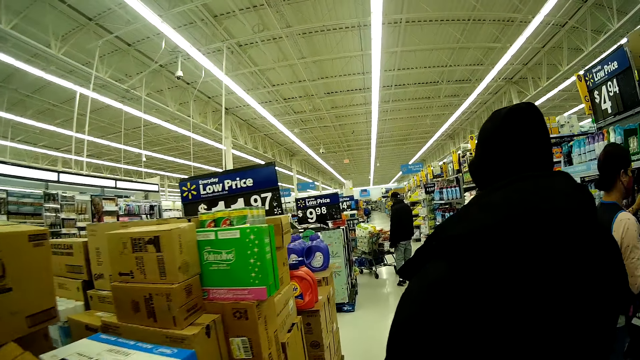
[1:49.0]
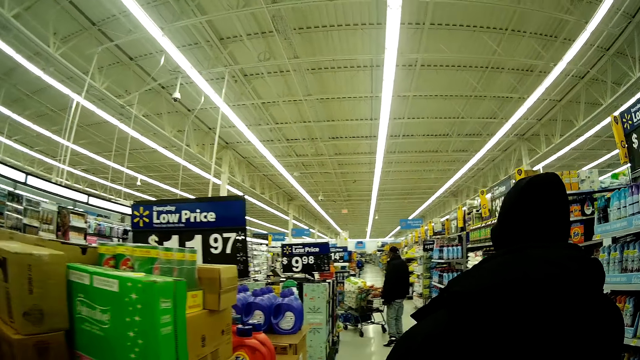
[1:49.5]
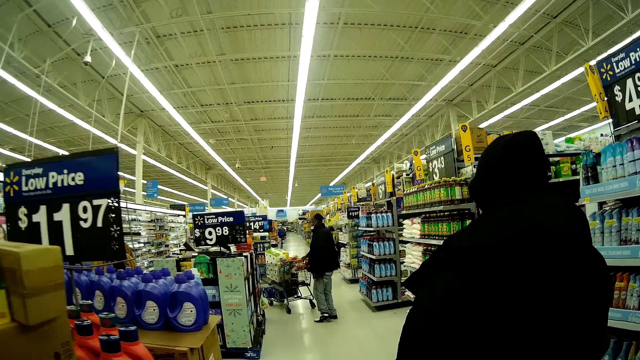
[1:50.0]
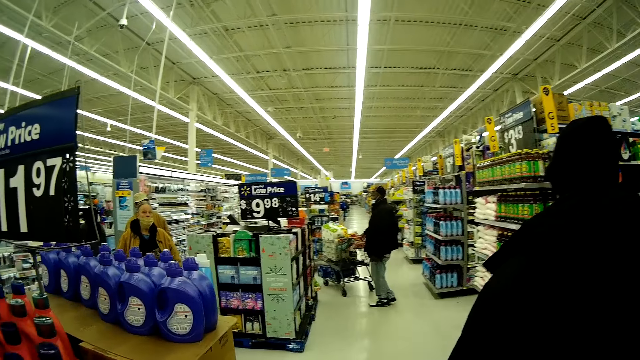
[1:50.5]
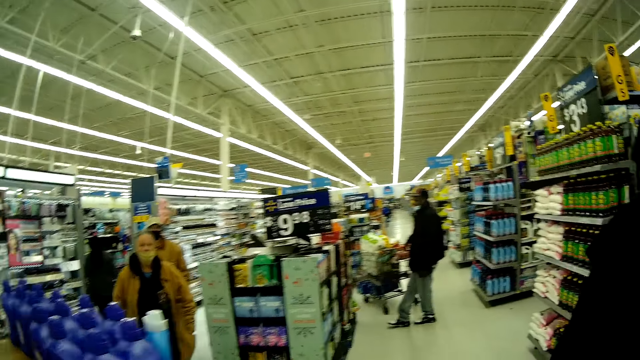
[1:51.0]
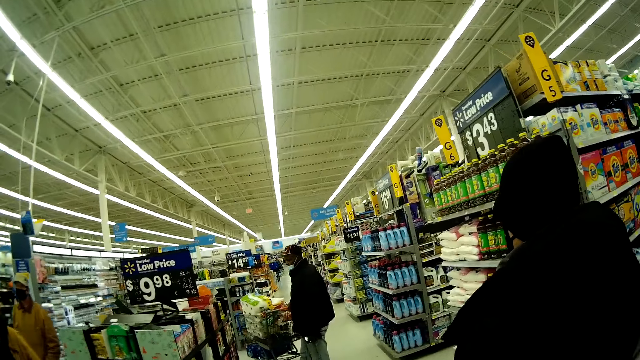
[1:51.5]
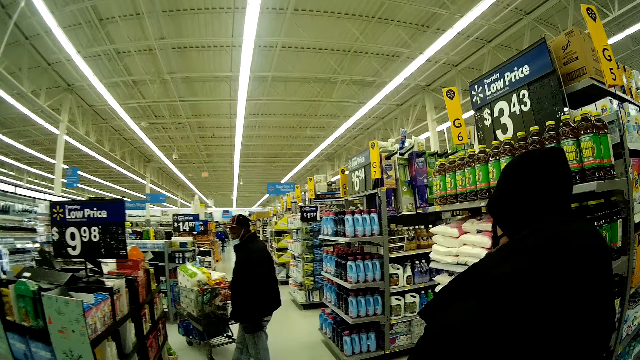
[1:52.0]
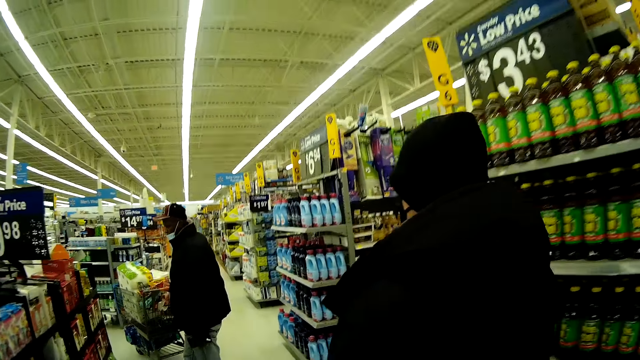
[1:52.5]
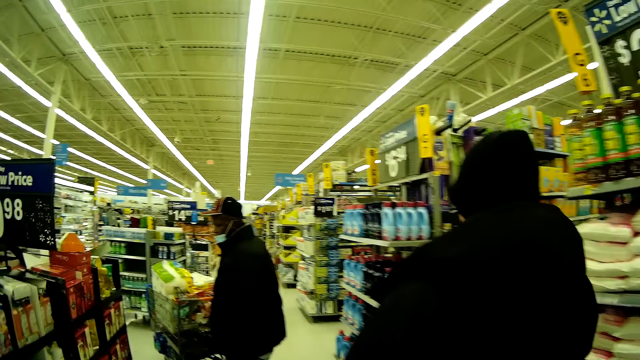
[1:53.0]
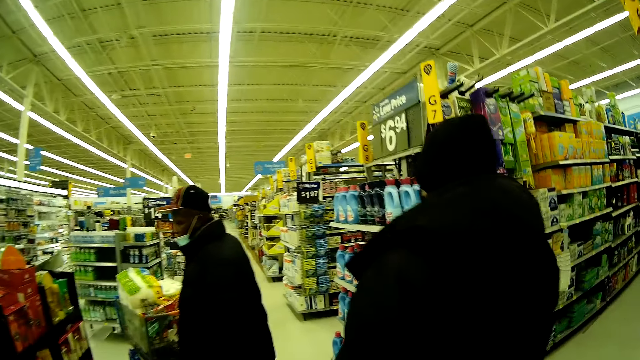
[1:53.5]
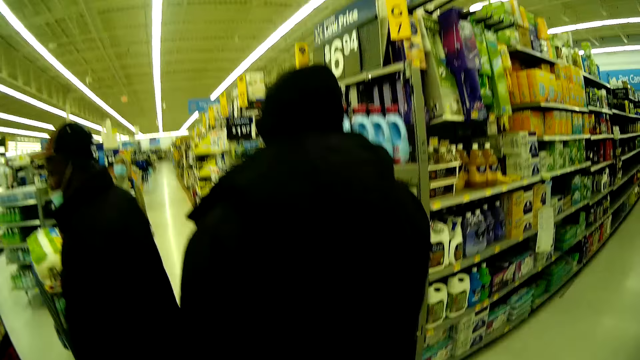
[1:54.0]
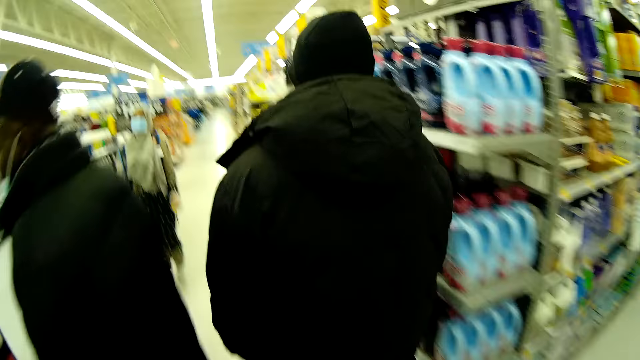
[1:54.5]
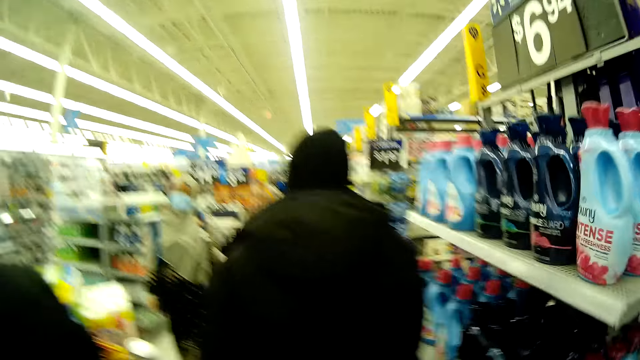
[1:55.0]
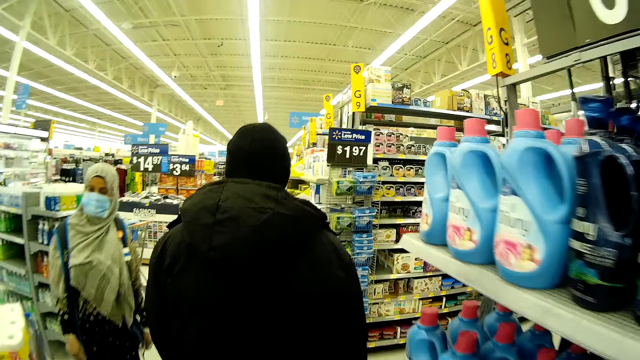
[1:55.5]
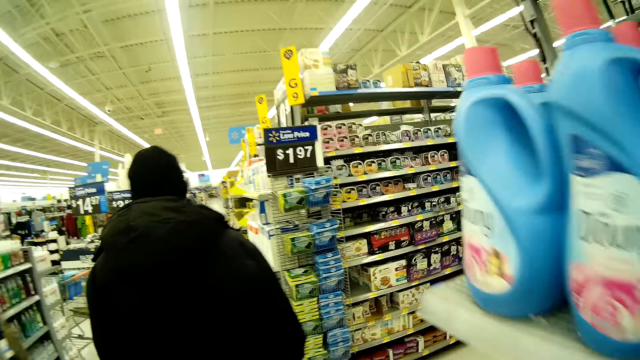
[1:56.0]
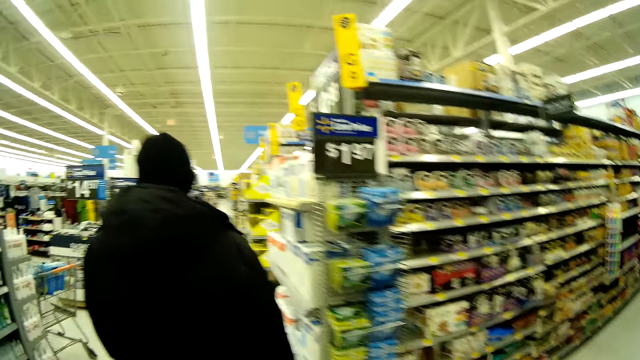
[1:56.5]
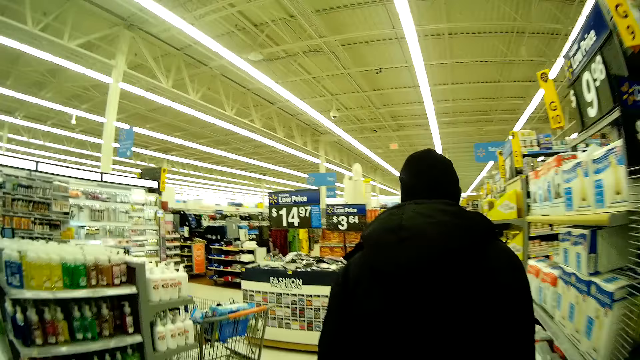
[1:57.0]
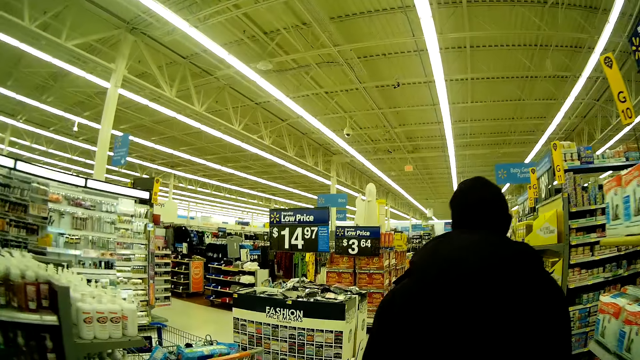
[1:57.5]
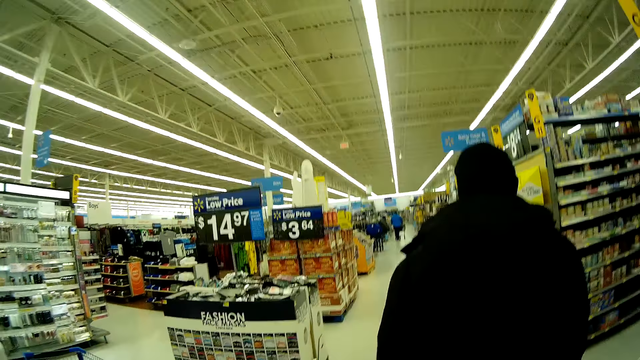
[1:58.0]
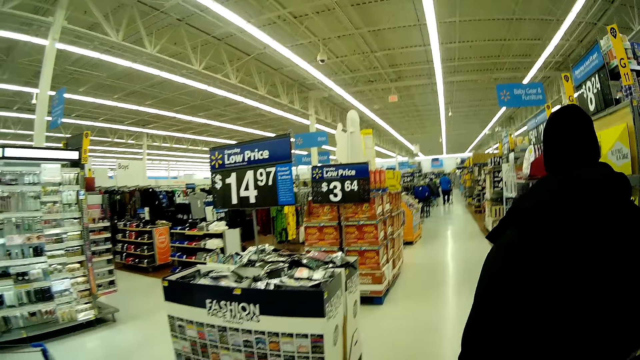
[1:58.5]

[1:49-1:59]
The camera wearer walks behind a man in the supermarket. They vocalize.
